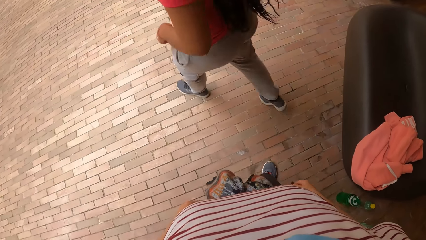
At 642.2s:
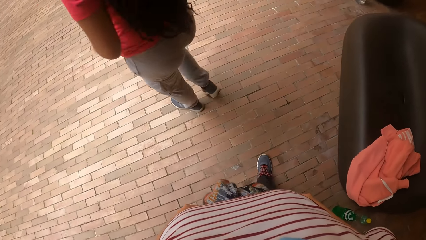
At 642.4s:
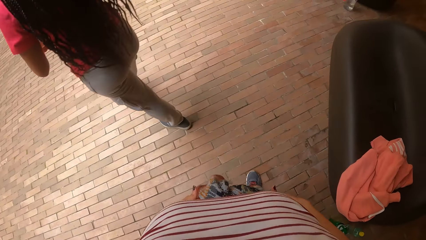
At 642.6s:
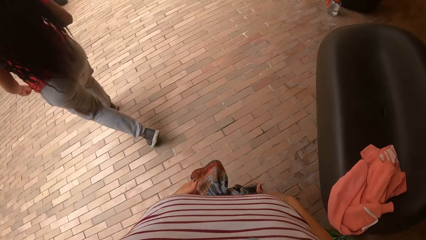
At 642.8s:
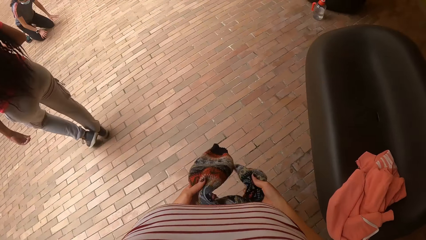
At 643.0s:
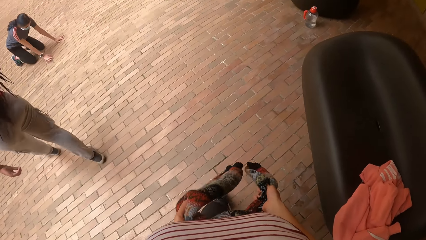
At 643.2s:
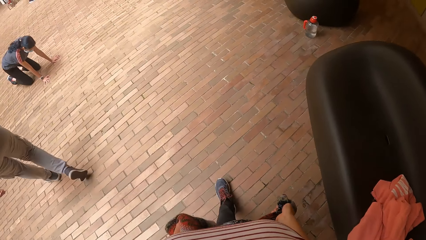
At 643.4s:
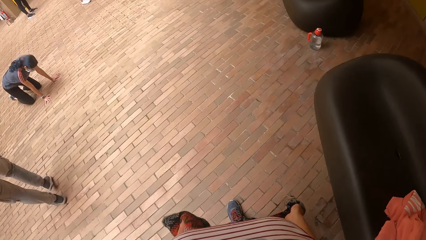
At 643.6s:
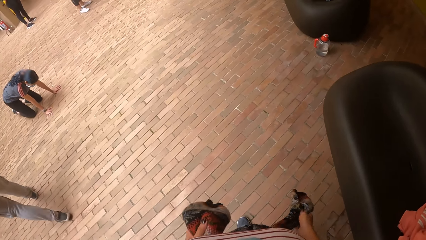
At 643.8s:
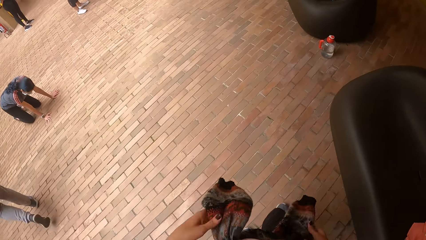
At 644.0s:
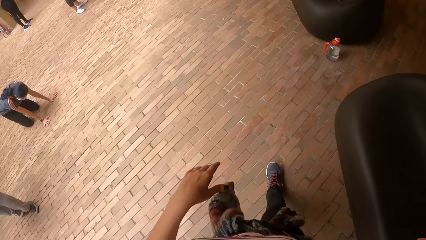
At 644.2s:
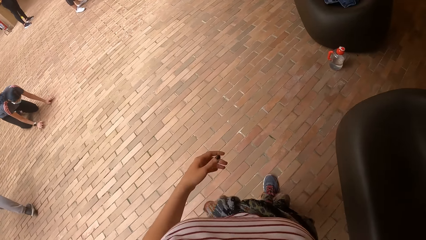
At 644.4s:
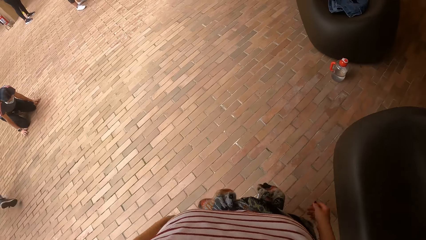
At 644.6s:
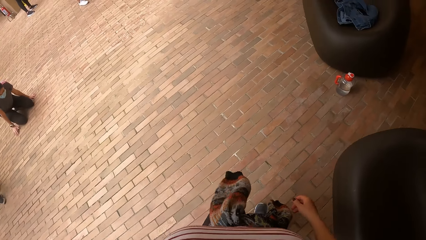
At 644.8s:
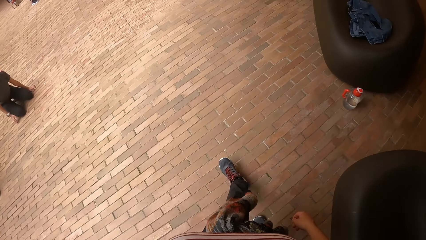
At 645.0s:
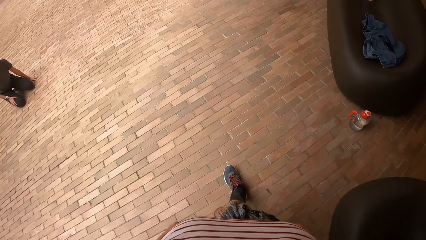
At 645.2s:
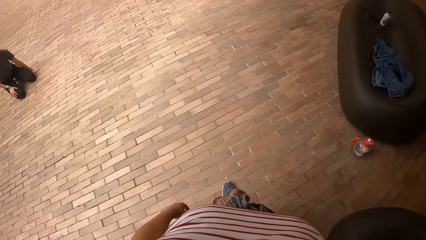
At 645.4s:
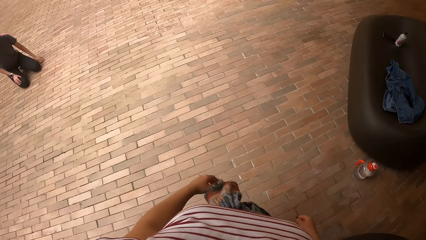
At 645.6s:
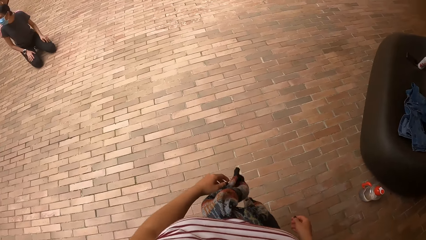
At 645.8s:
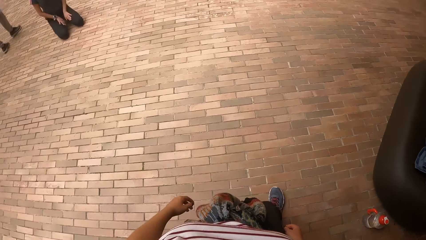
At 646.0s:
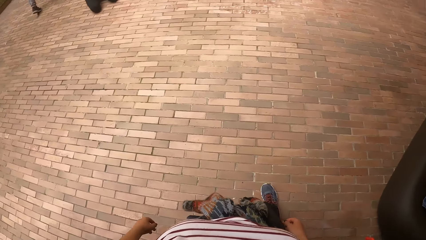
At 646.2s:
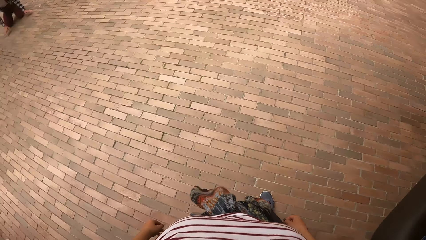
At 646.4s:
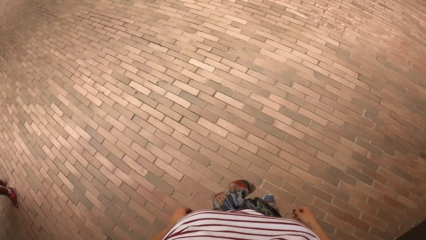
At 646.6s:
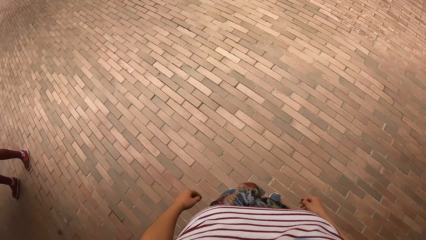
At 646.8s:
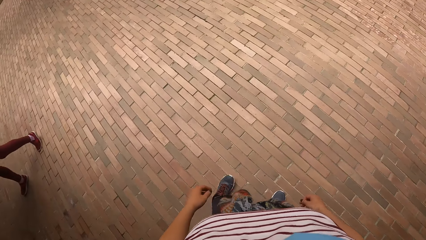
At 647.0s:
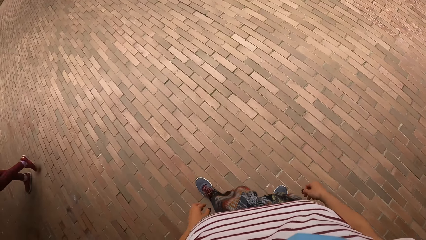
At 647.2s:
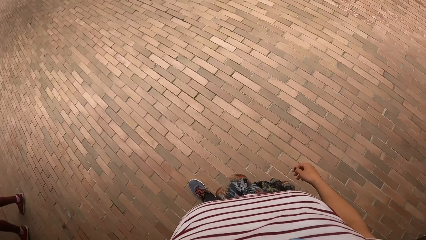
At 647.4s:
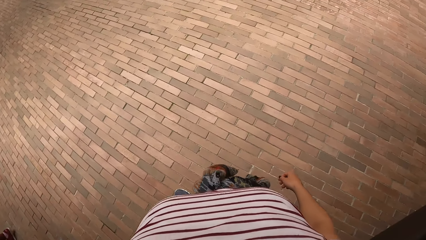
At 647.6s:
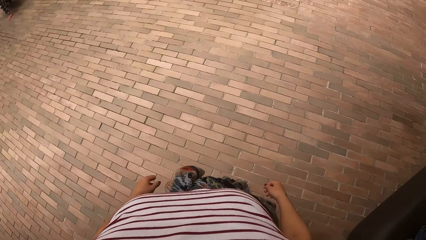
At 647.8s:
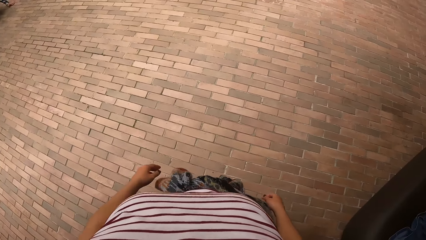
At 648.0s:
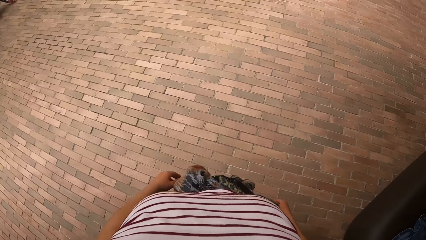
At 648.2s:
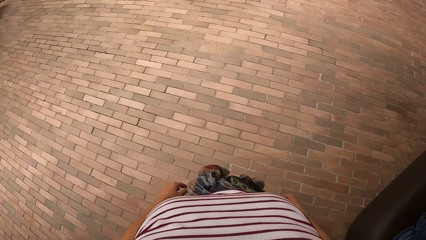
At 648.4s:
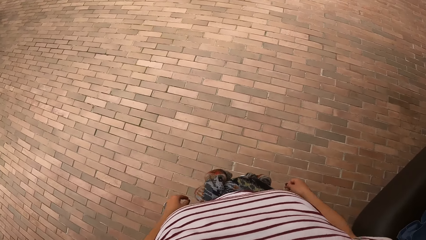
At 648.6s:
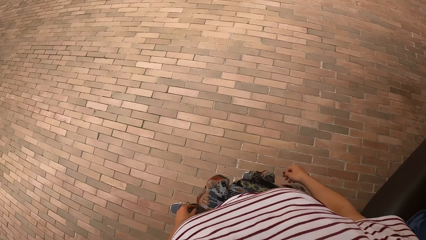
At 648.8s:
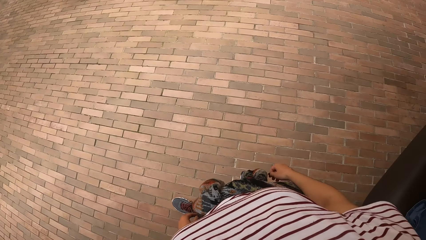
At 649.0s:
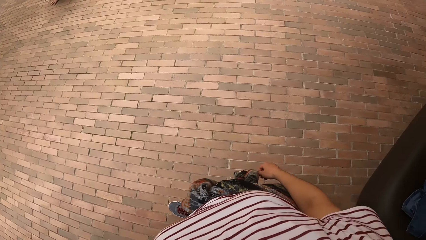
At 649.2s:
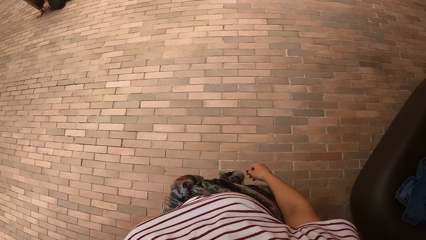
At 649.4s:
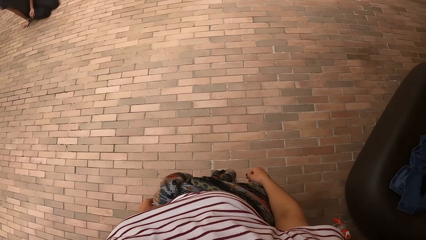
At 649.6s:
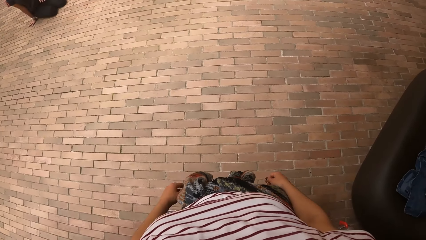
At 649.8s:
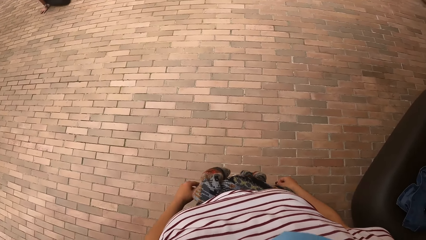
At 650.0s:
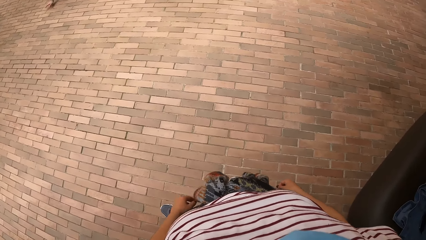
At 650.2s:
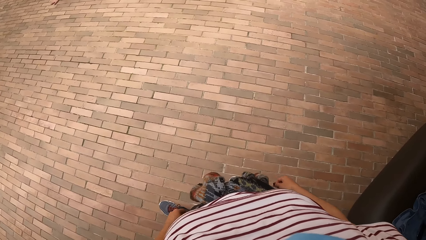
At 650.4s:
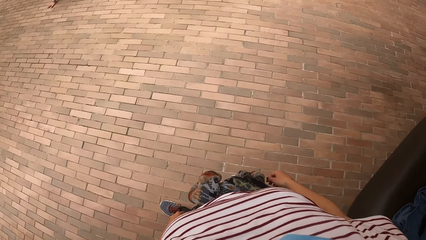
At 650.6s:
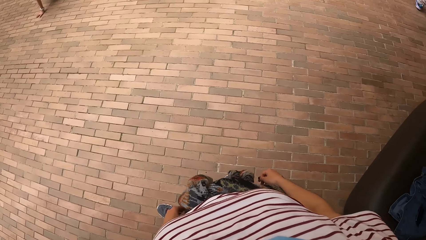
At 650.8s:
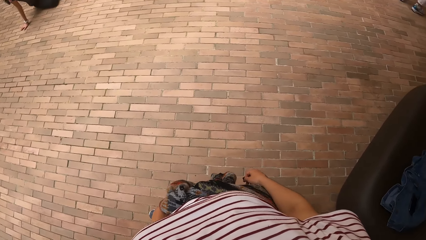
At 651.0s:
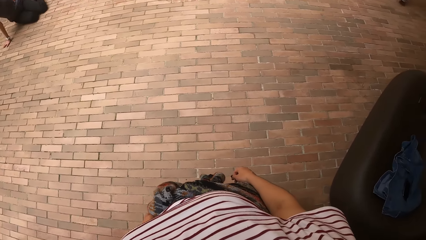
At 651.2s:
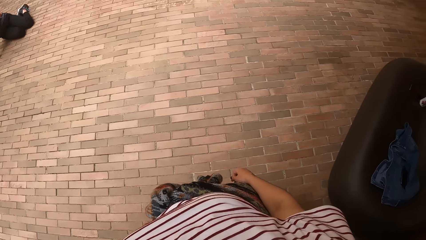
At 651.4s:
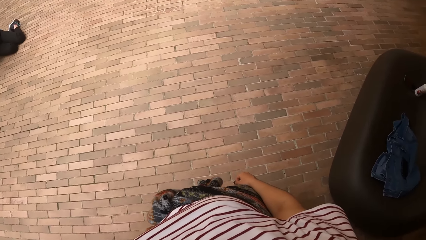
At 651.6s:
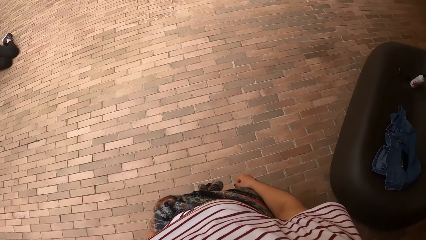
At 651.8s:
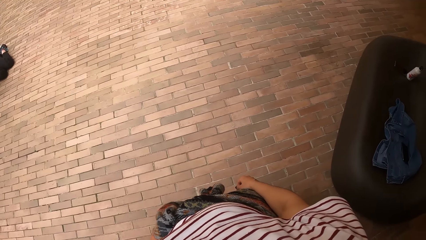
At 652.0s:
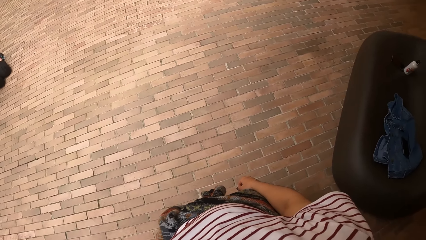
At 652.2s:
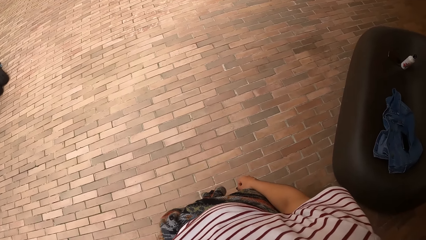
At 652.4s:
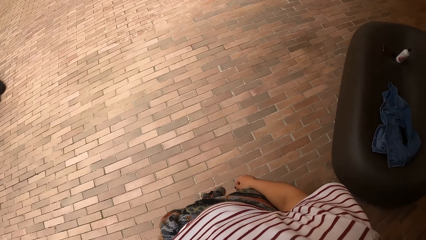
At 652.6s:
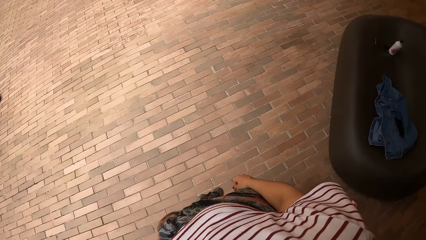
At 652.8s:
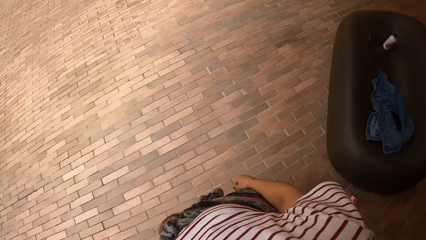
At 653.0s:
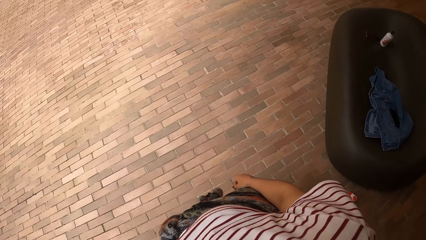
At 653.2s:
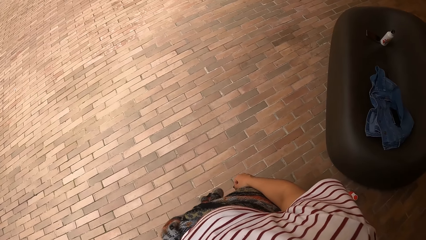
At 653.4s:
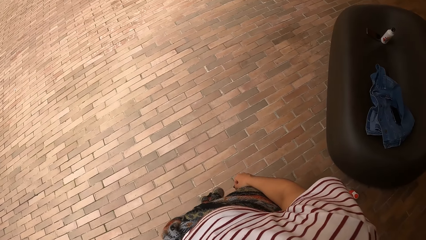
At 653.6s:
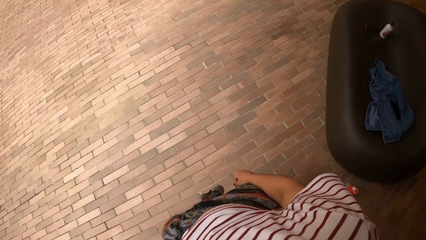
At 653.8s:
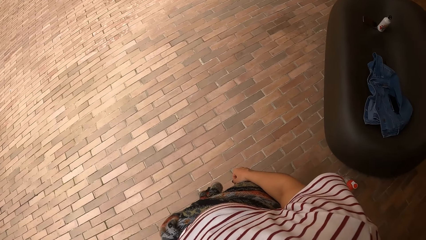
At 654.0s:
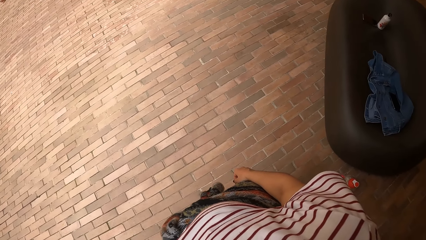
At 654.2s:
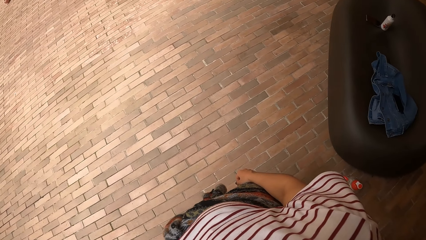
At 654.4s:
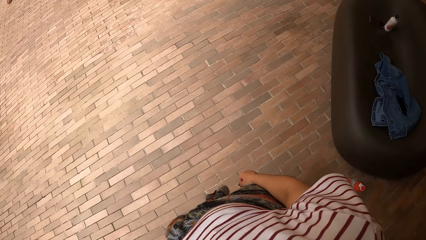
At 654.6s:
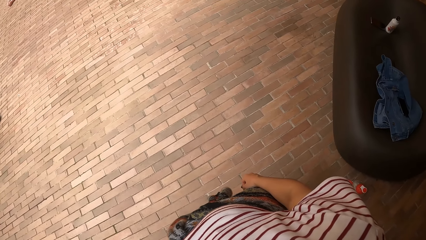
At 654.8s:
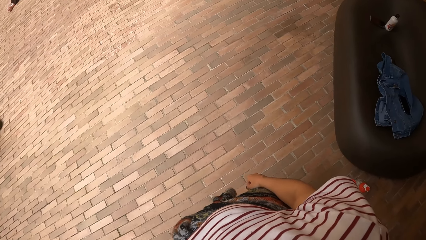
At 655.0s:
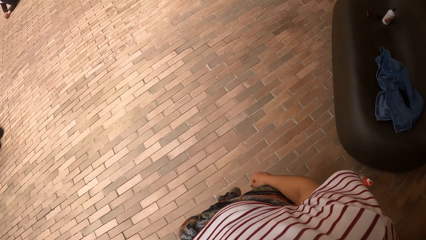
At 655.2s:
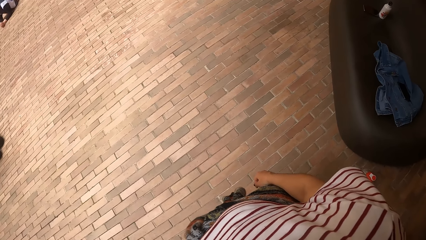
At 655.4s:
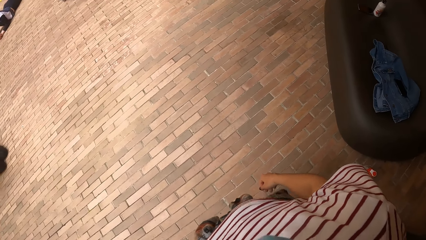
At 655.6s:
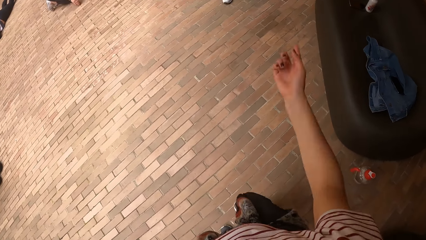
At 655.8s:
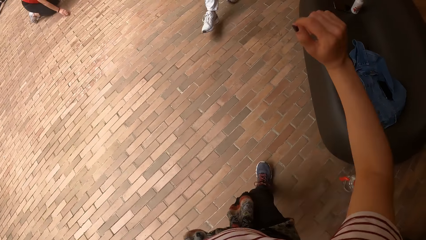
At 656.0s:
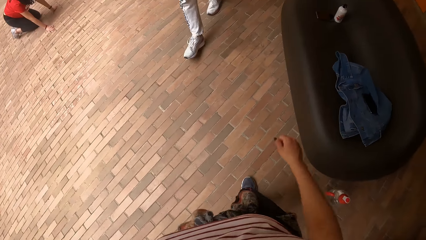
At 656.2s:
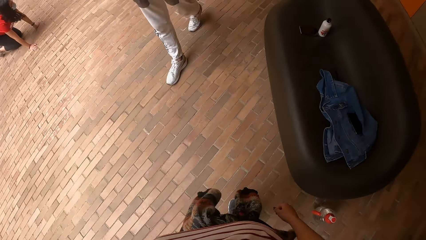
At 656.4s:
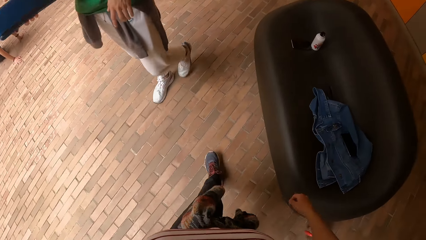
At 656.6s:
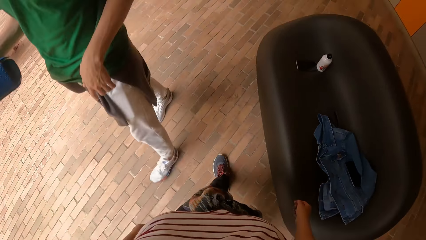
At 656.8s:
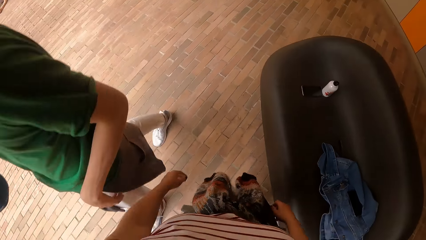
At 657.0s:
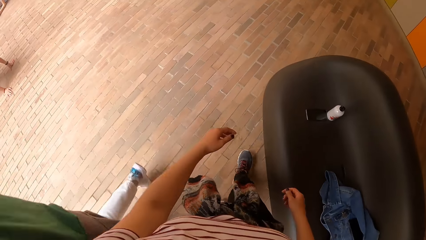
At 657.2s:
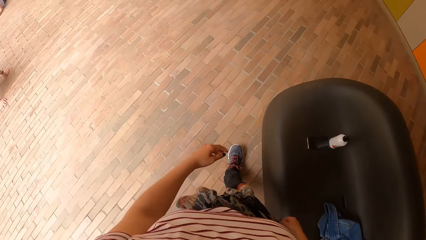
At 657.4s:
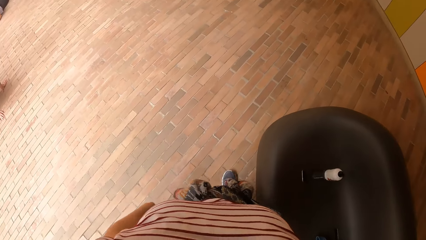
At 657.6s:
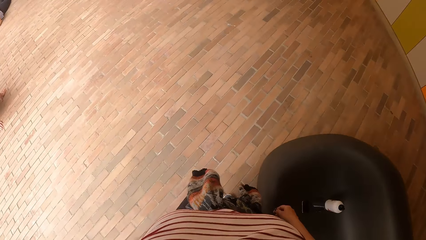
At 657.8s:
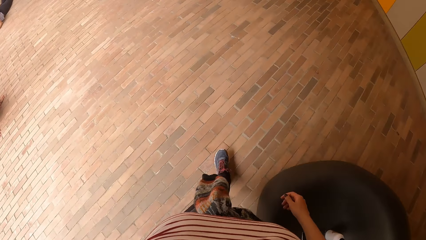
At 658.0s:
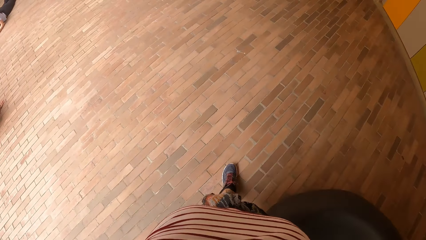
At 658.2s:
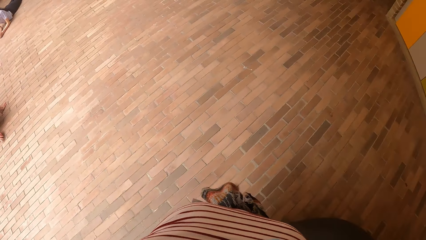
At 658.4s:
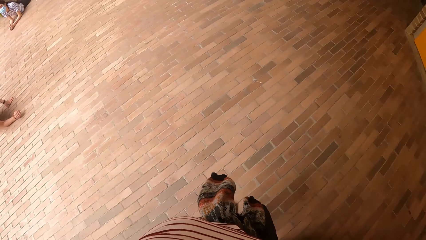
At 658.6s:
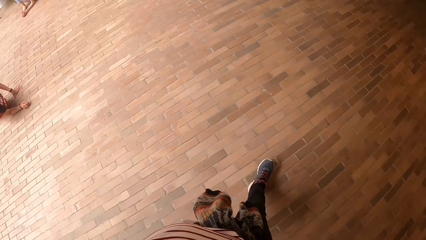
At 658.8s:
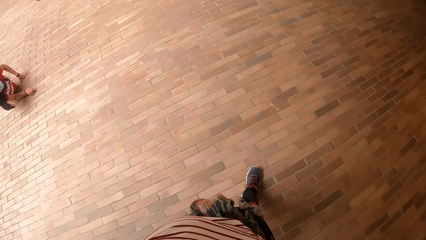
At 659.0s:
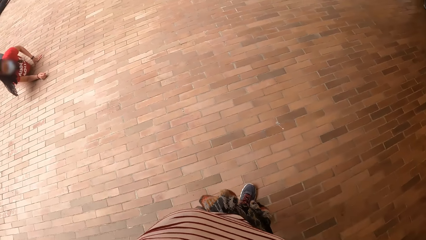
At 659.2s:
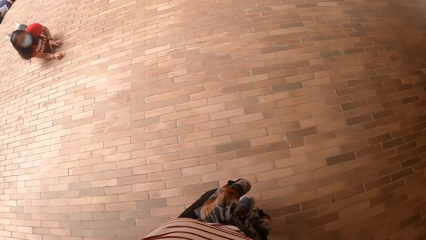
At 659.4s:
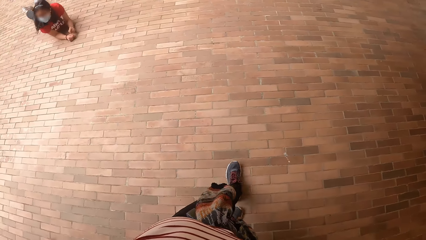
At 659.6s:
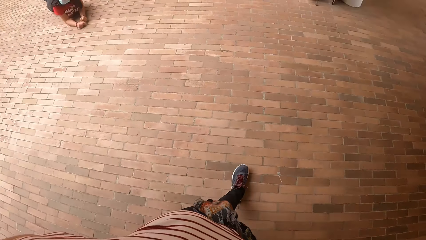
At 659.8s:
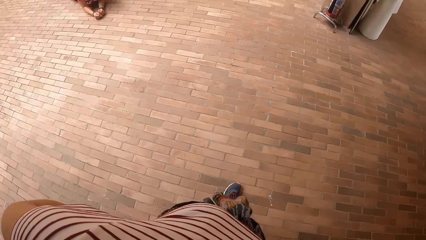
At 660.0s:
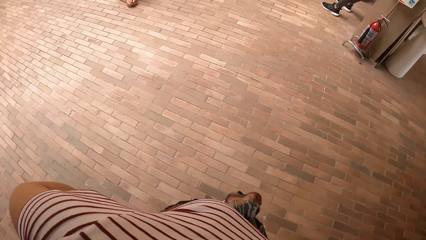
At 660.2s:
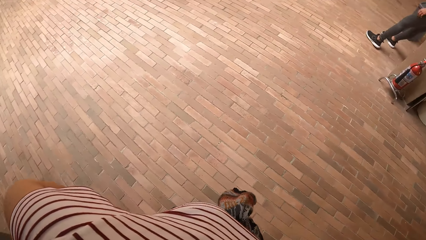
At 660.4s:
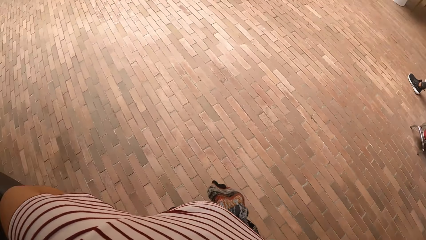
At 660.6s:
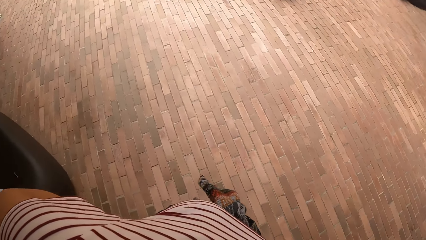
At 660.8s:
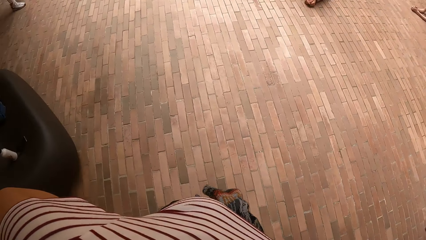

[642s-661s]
The camera wearer tightens her sweater. She walks on a pavement and looks around the pavement. She interacts with a man. She points a finger. The man walks past the camera wearer. The camera wearer walks on the pavement. A woman lies on the pavement.
